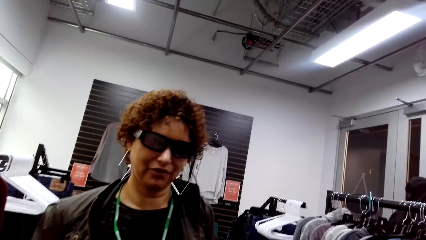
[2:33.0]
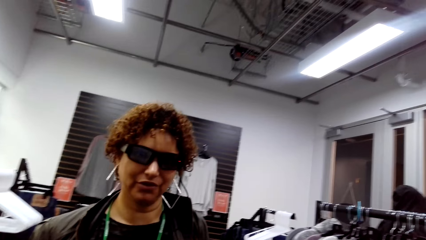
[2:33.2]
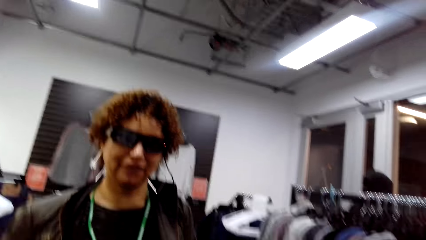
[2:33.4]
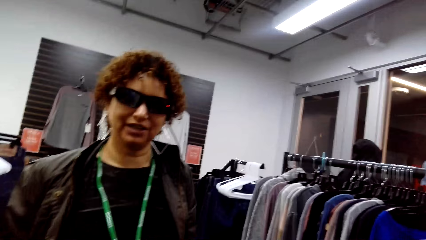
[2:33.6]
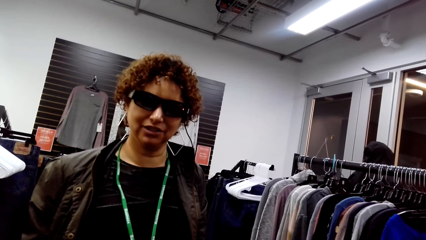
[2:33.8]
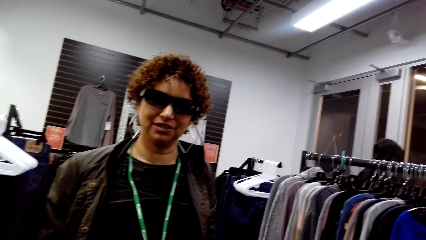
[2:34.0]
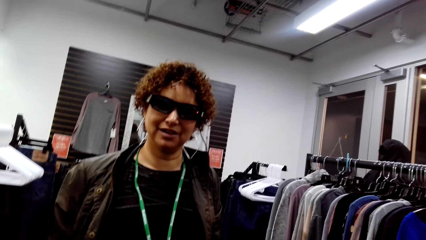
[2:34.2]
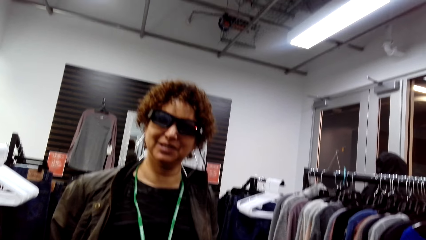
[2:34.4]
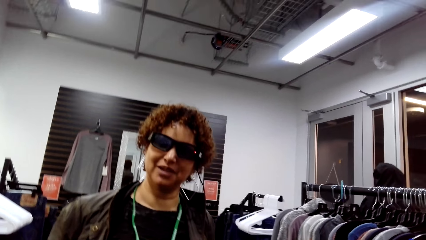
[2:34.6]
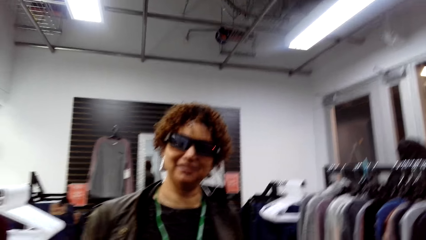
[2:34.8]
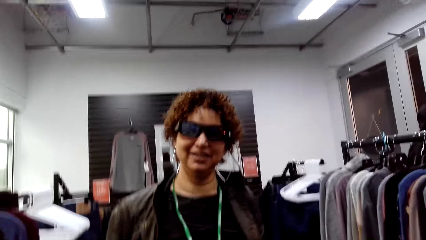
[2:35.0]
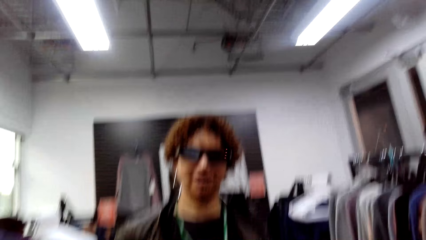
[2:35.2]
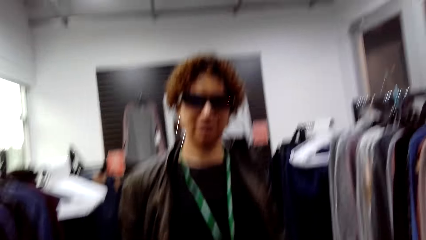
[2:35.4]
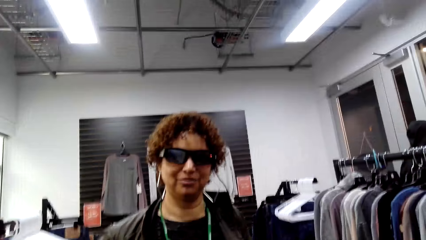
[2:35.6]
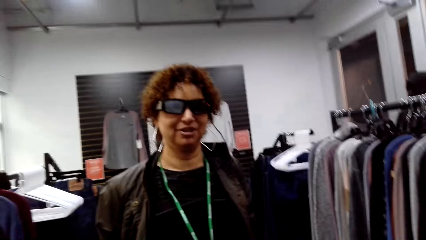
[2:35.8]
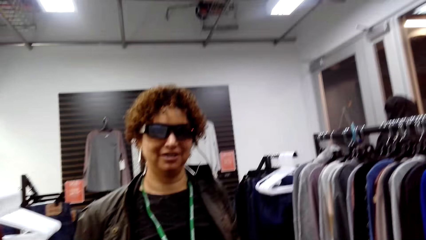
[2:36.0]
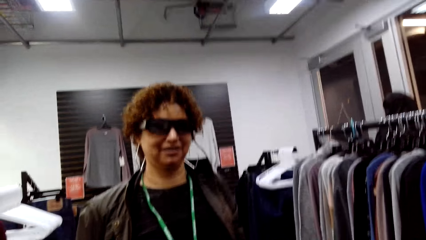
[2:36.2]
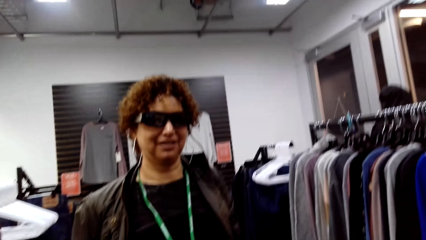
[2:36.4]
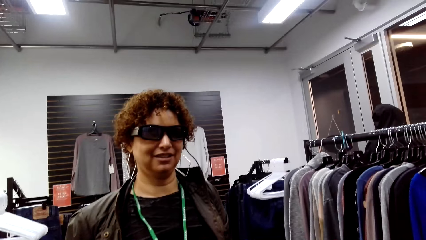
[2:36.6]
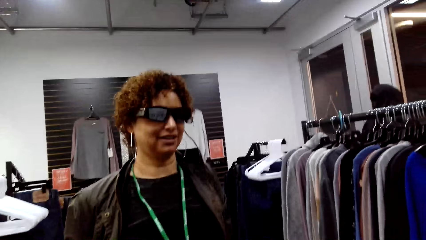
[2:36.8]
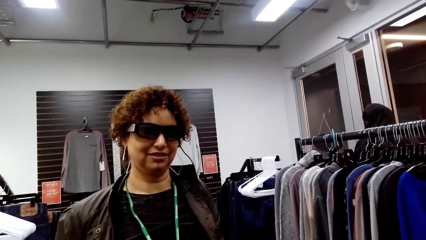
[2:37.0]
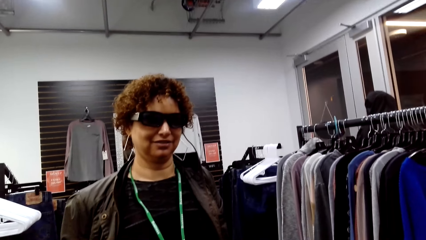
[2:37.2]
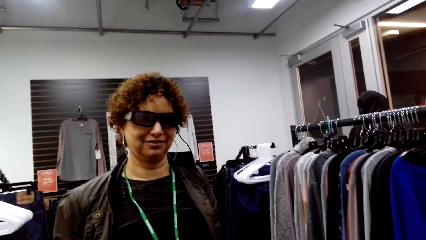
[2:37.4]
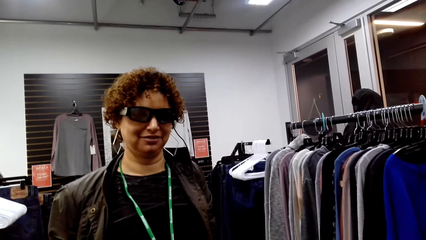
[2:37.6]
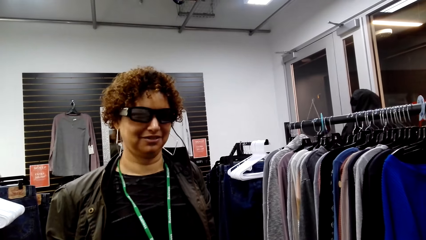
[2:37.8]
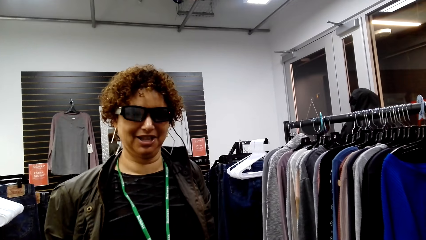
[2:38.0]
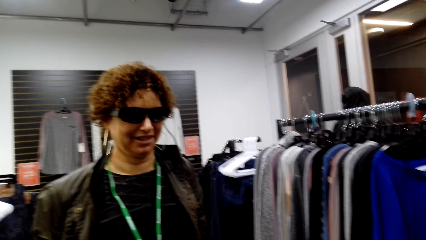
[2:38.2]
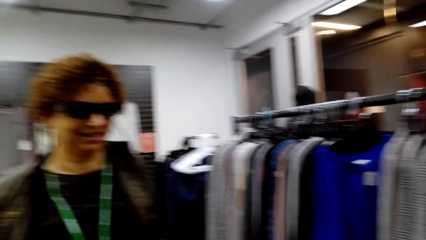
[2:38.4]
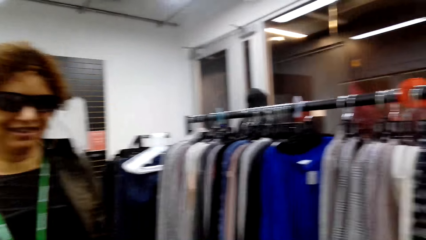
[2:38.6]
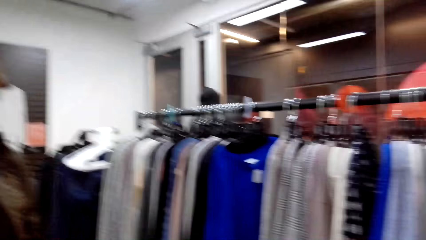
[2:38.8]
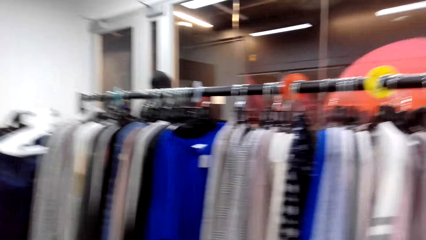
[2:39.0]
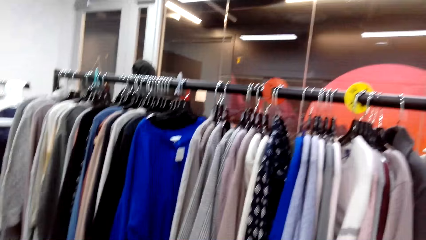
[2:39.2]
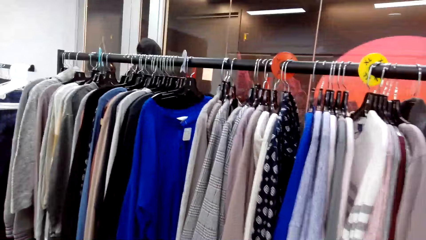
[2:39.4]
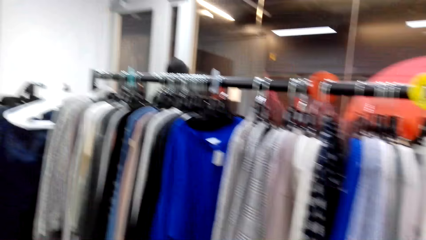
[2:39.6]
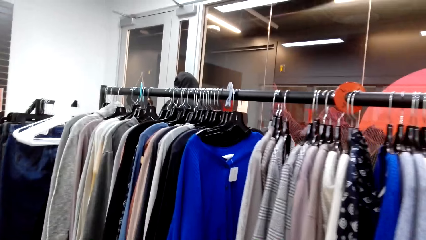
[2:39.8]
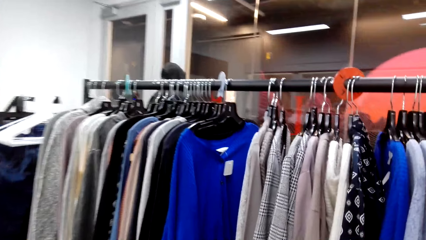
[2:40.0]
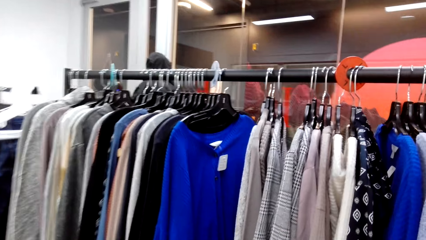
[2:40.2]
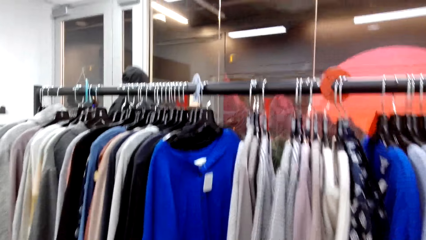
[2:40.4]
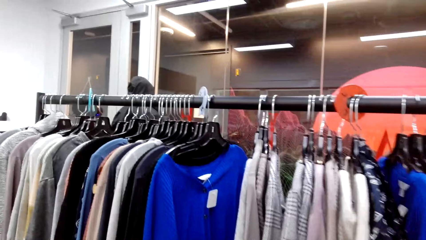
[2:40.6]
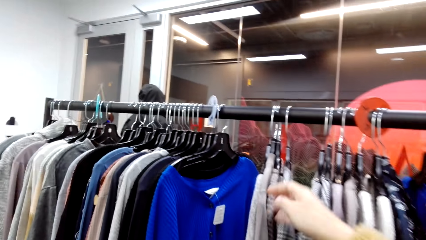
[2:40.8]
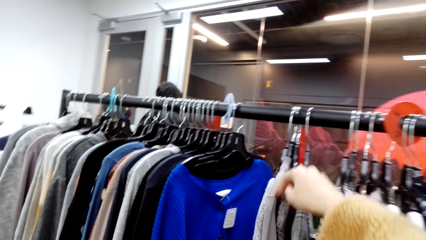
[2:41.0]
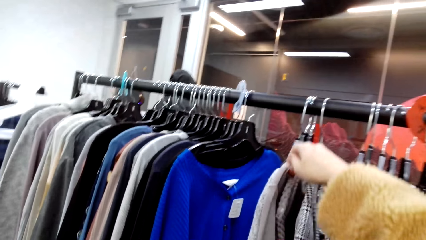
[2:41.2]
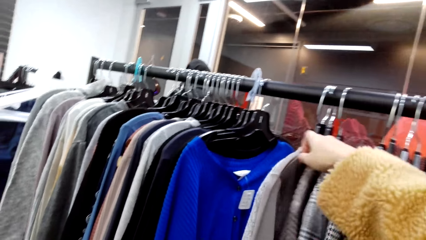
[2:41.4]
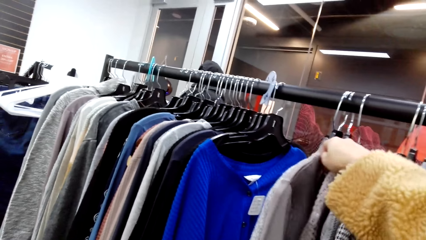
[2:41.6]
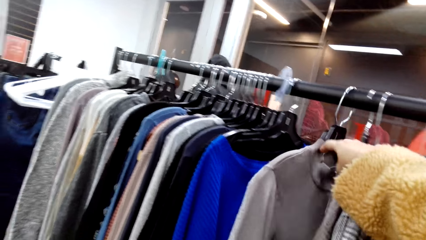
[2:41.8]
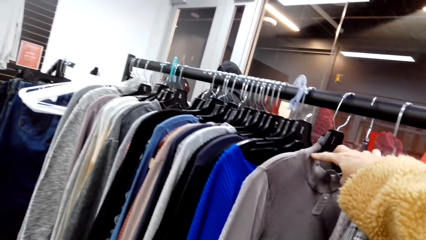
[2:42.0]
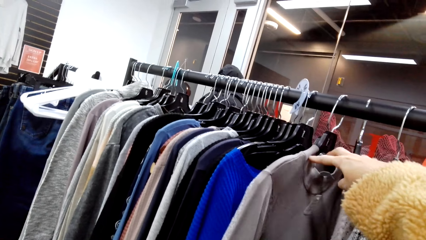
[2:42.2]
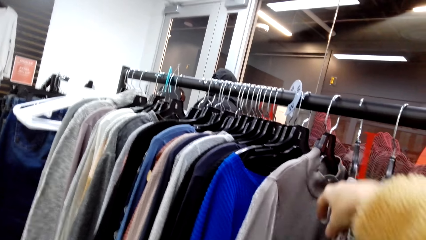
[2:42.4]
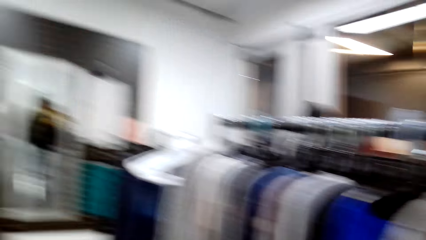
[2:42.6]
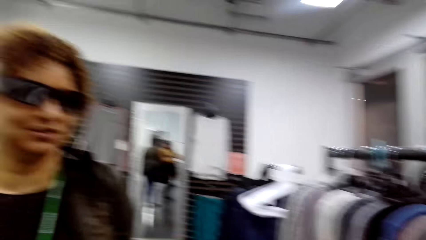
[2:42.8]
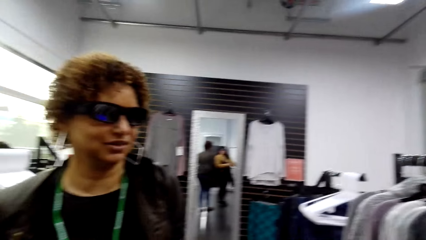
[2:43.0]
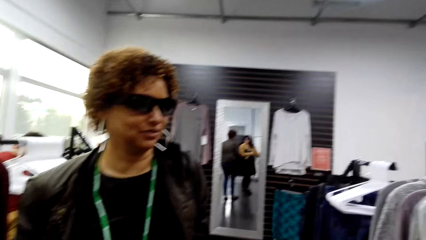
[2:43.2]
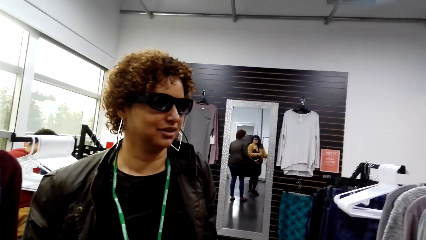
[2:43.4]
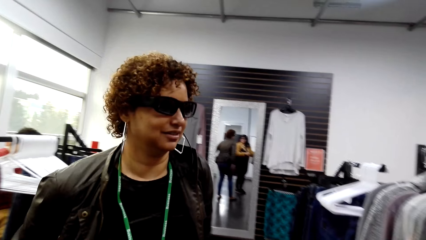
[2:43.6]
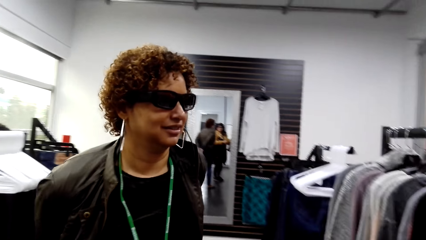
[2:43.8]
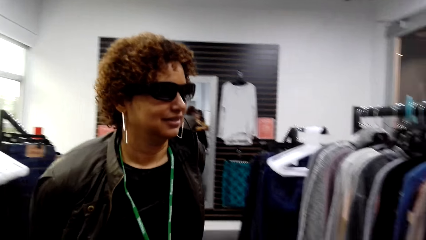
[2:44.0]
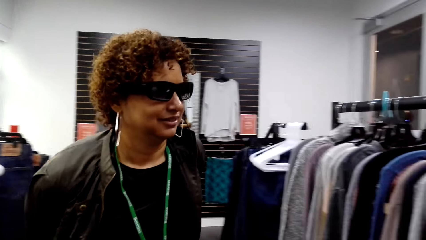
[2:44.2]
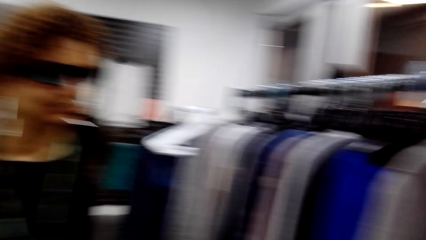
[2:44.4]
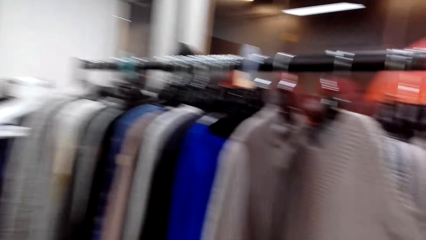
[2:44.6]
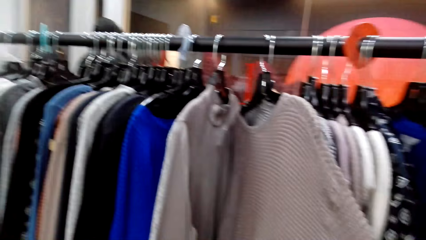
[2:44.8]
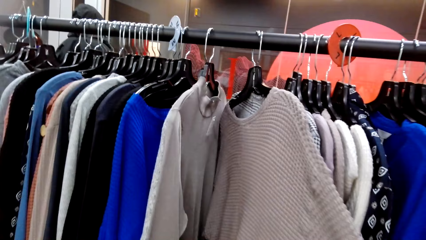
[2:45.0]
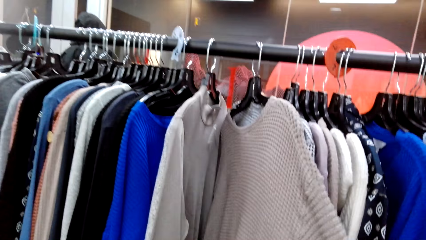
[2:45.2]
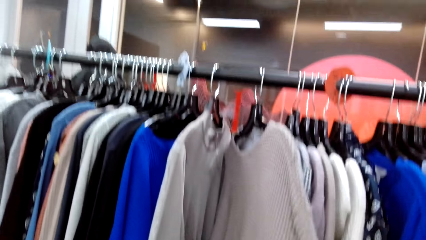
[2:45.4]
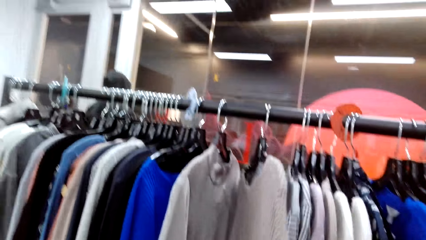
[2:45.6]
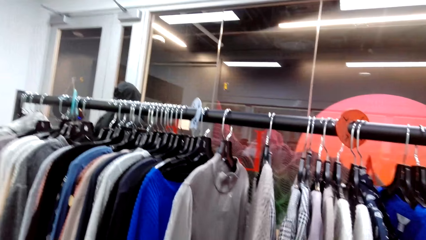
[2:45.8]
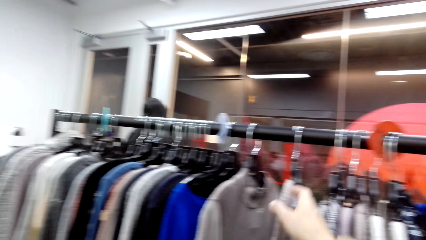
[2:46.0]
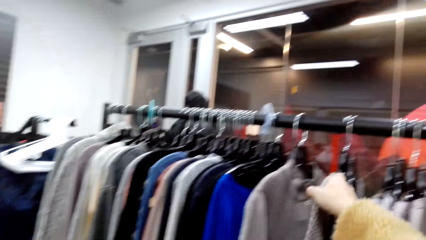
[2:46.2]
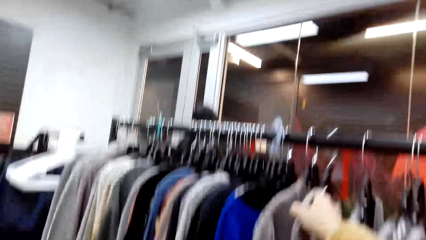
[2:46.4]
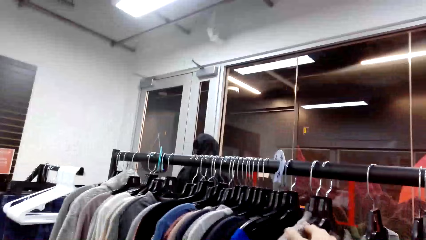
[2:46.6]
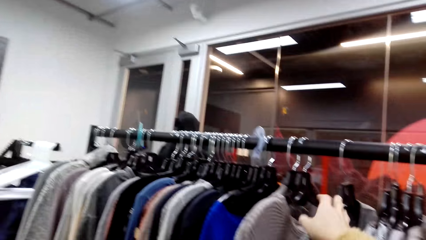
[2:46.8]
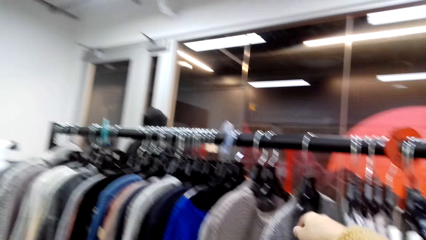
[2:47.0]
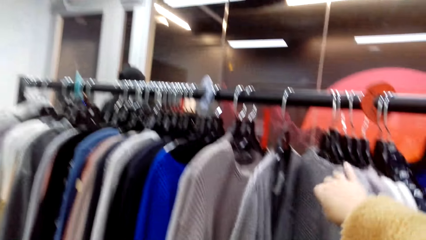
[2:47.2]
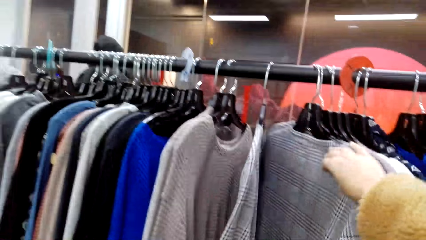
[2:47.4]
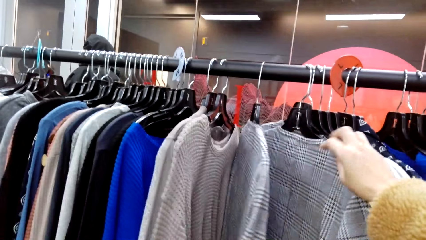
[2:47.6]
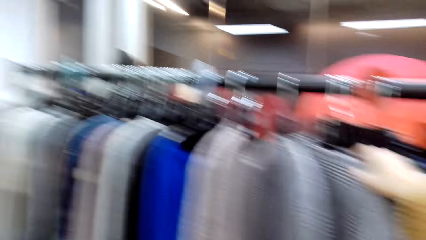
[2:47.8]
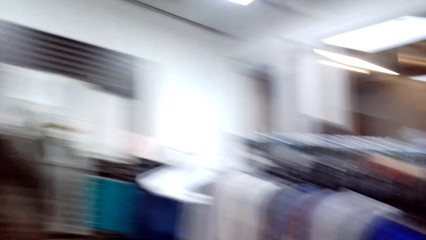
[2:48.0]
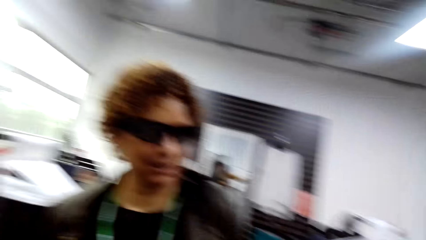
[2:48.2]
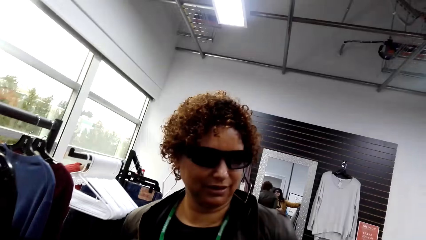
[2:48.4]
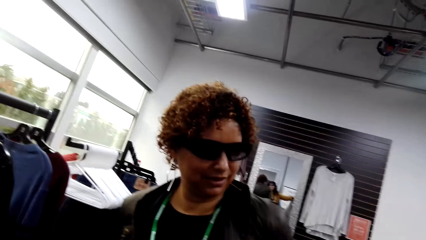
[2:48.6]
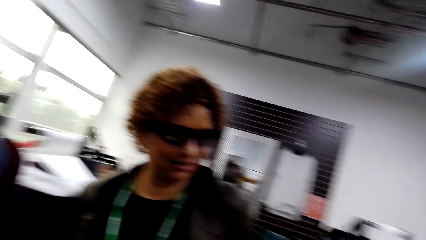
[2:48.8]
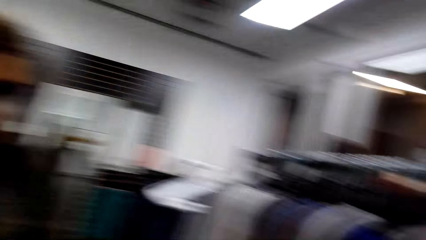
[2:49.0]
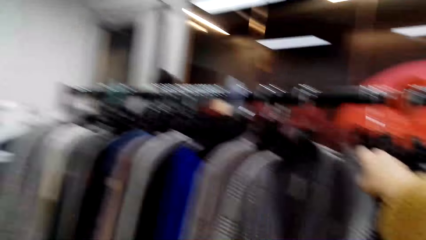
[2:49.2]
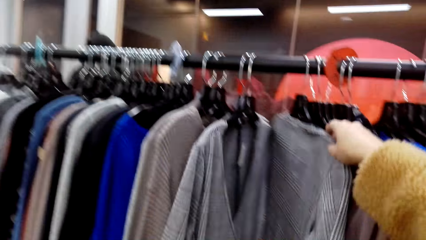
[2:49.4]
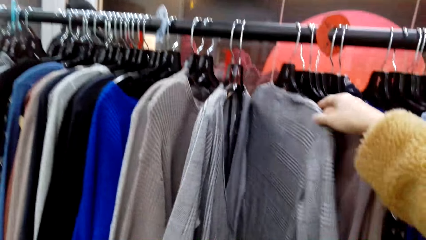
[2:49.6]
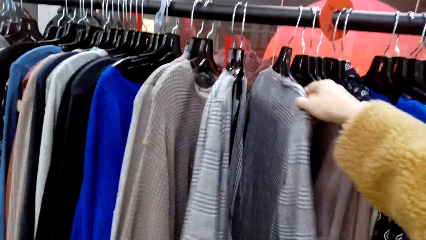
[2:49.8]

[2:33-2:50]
The camera wearer holds a sweater.
